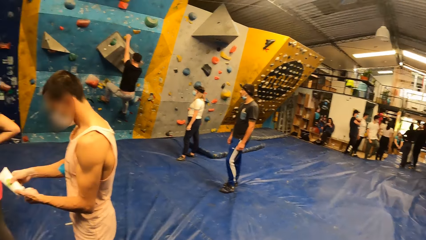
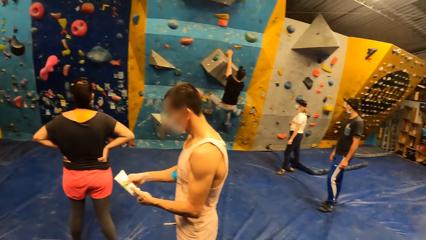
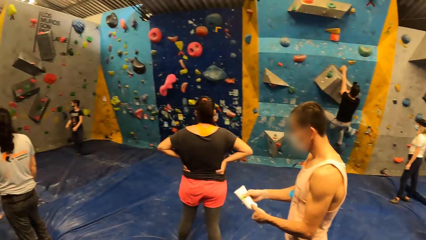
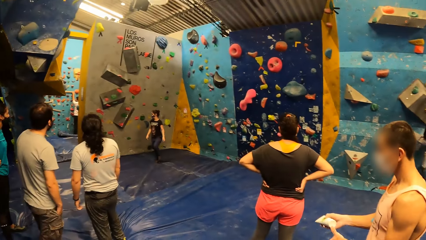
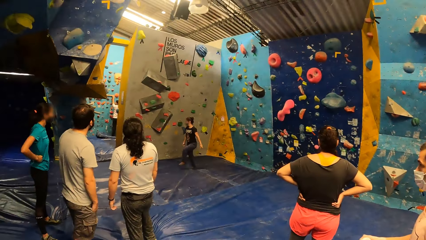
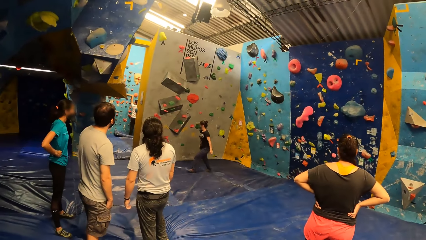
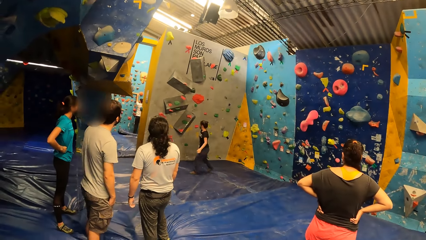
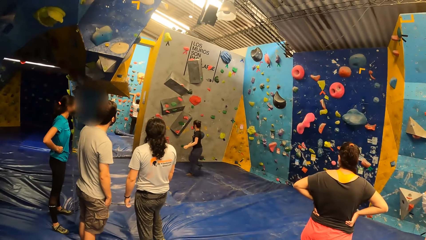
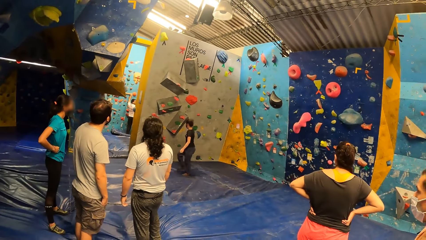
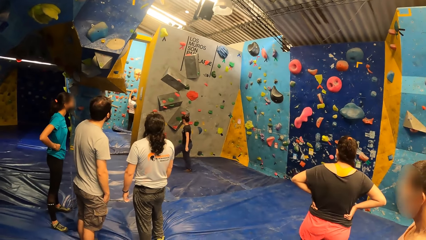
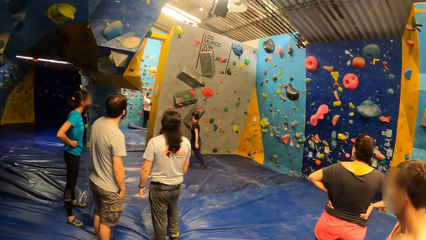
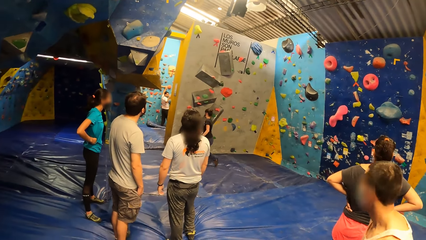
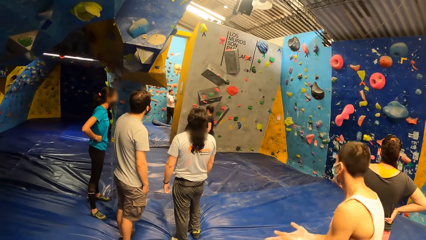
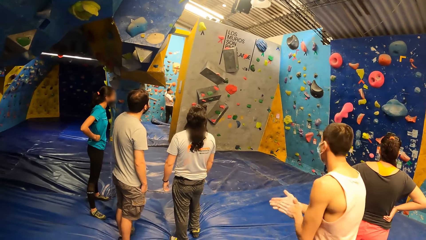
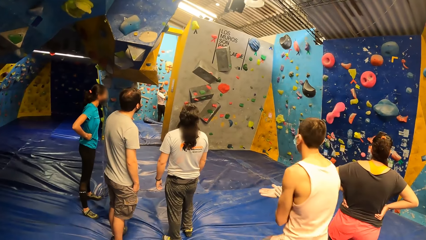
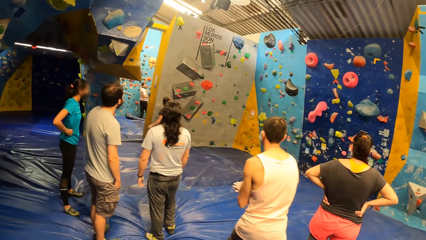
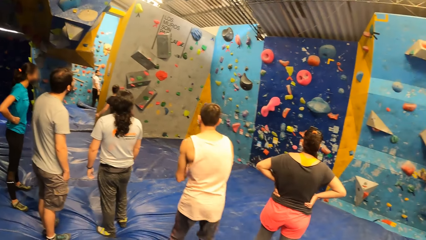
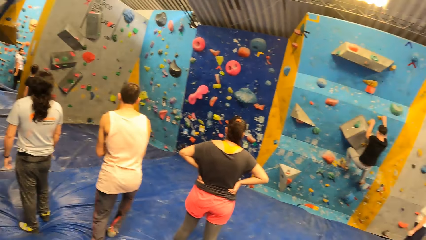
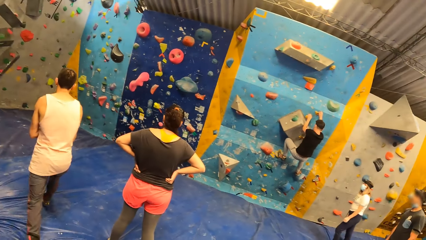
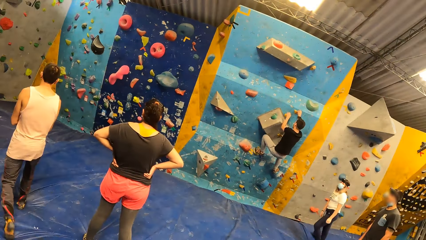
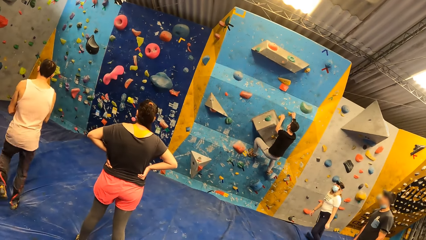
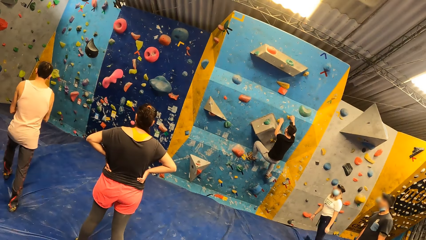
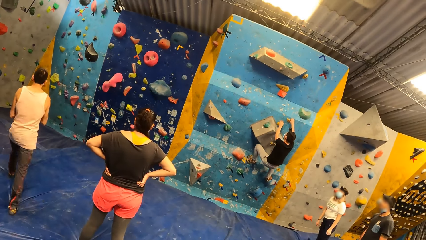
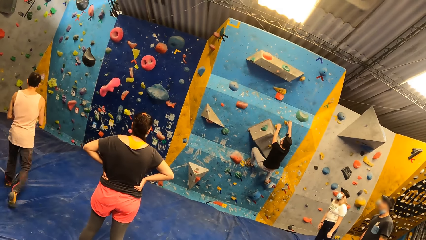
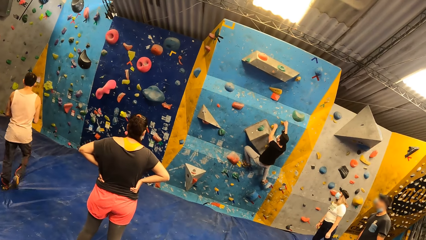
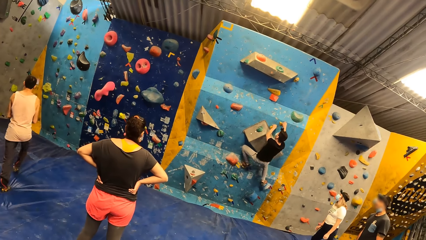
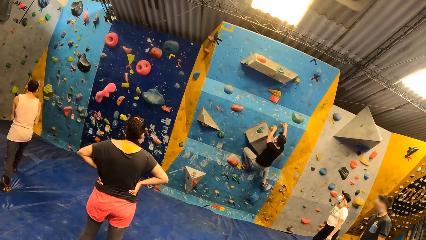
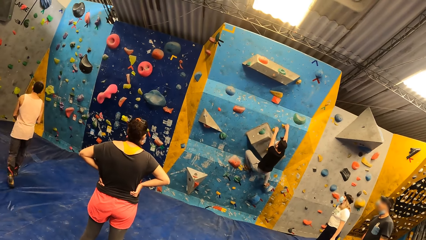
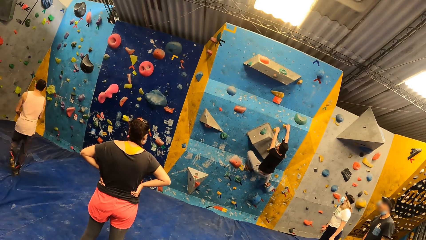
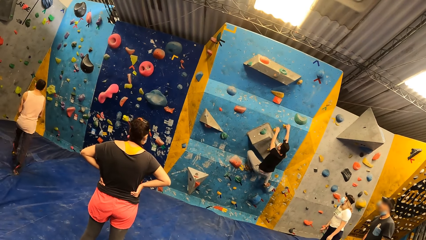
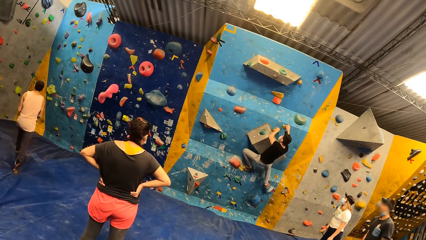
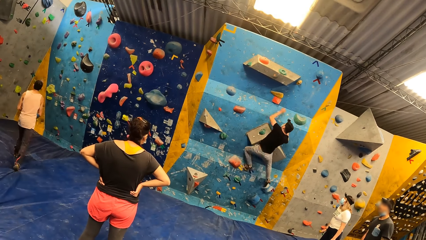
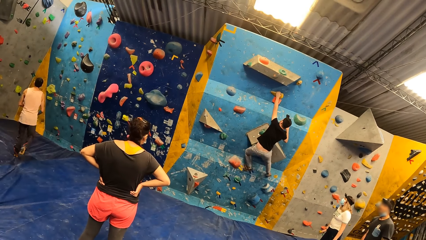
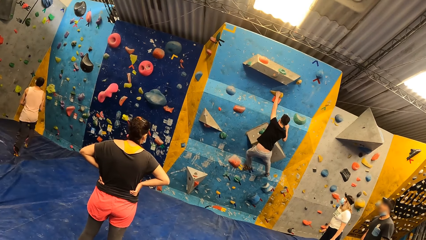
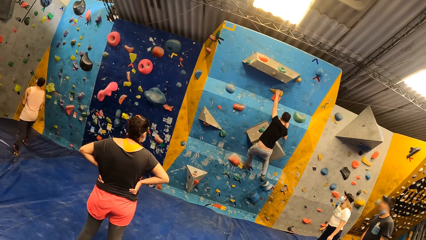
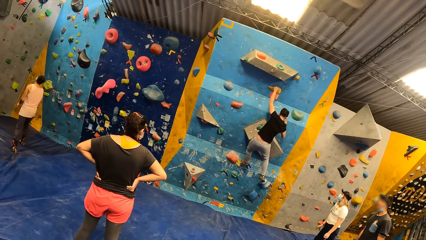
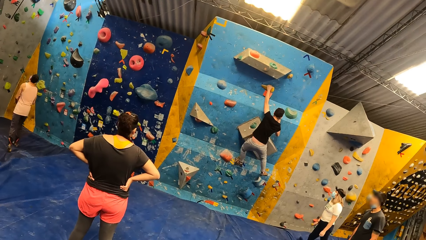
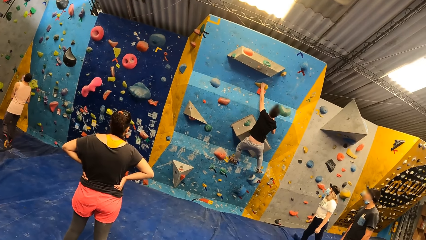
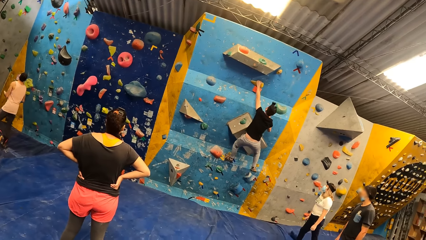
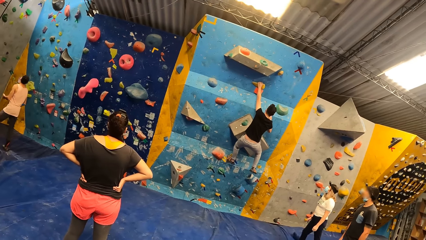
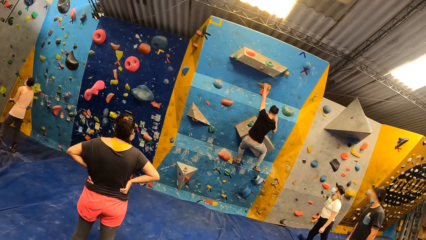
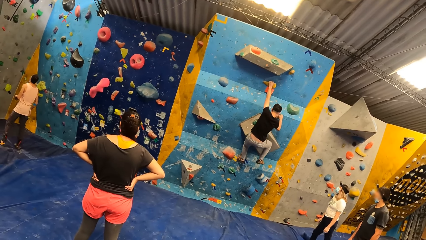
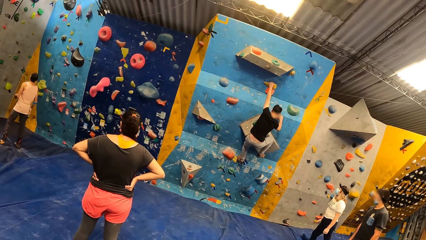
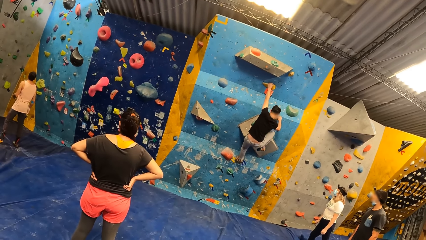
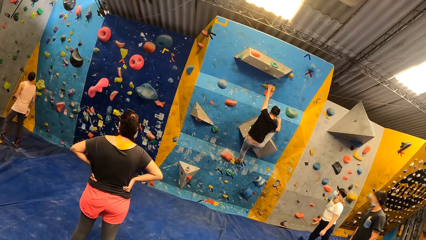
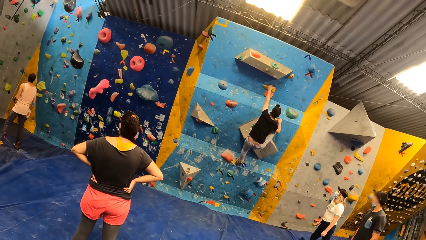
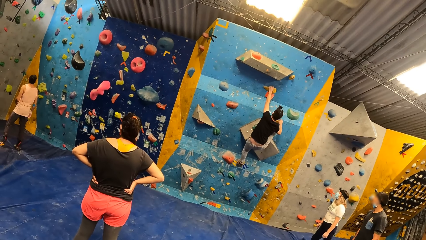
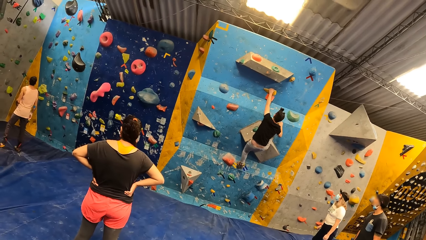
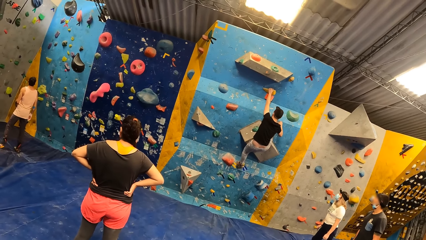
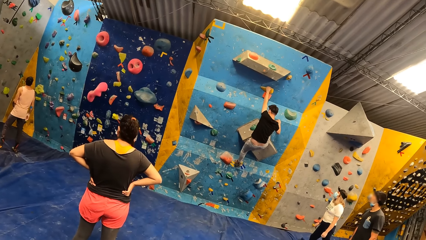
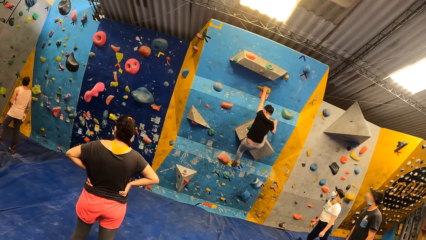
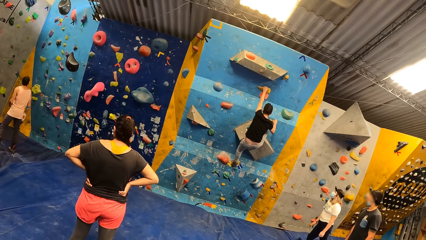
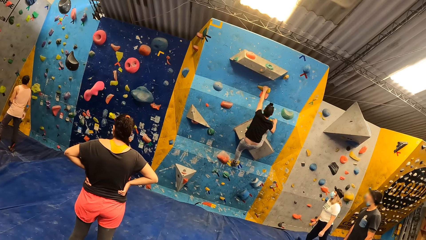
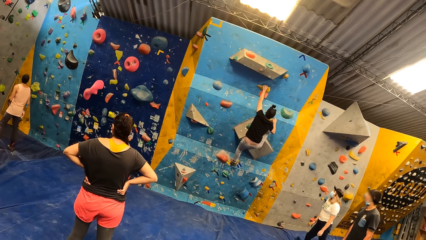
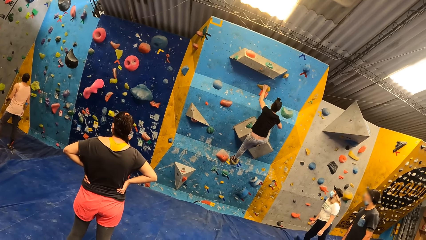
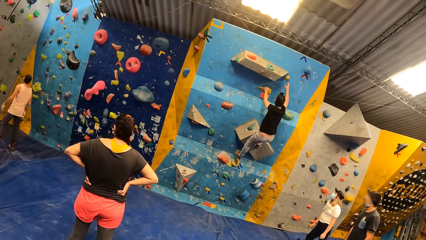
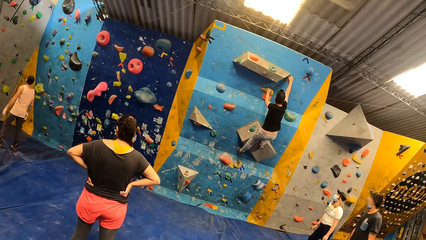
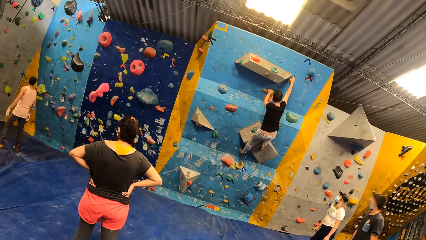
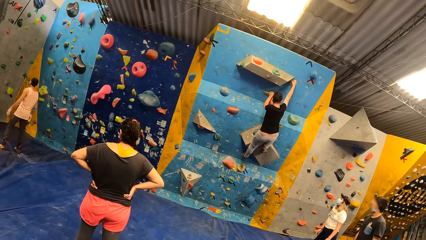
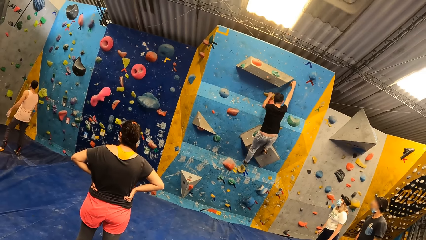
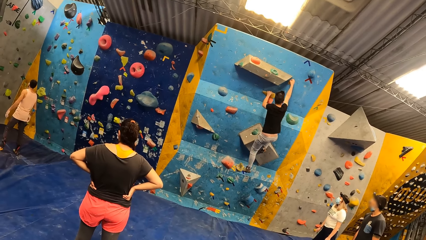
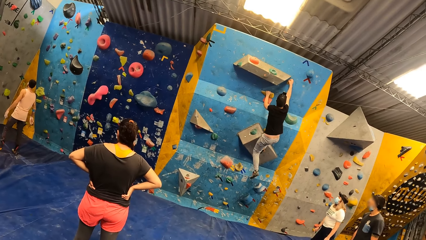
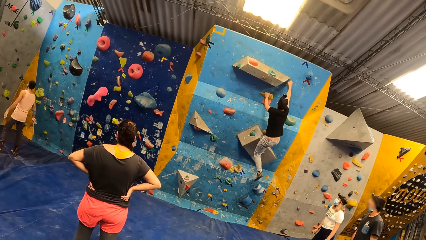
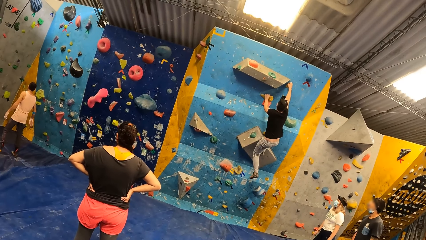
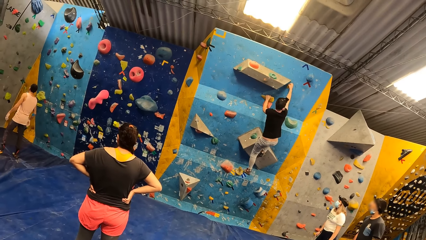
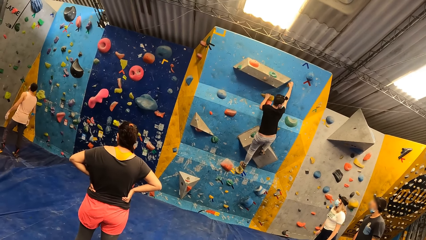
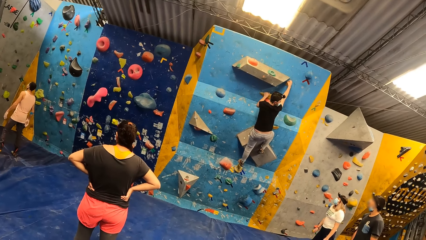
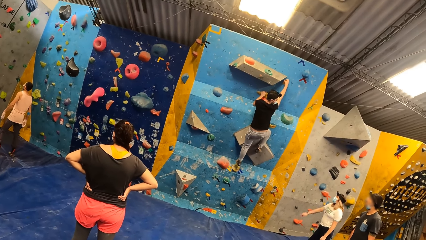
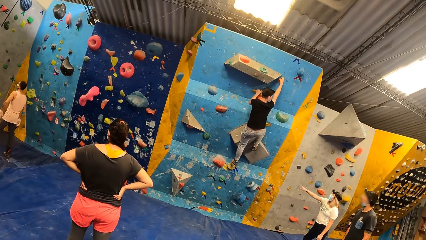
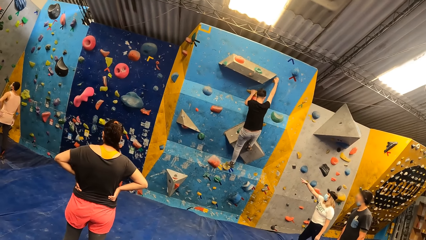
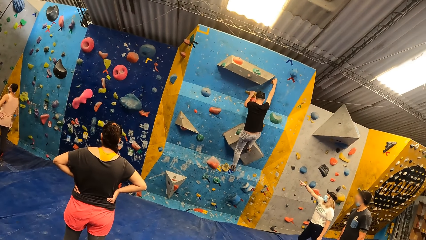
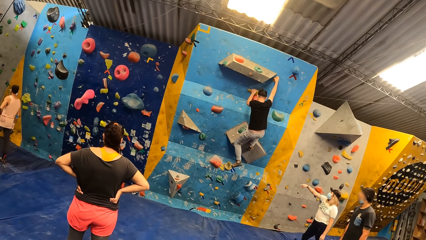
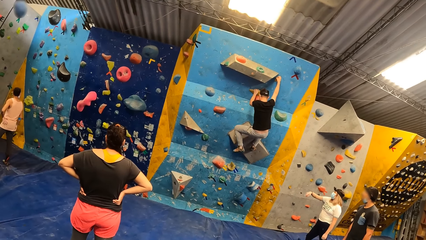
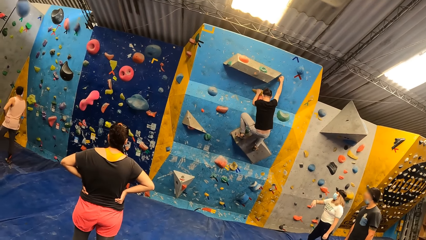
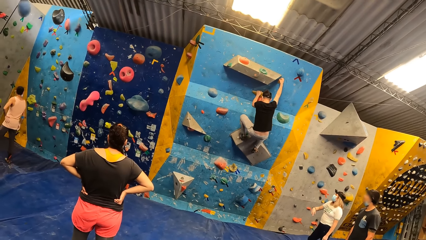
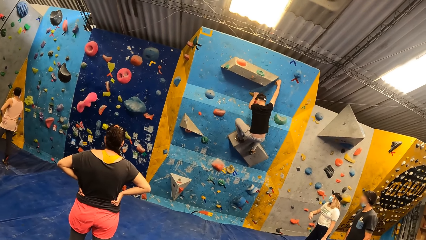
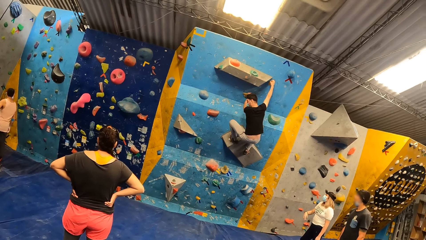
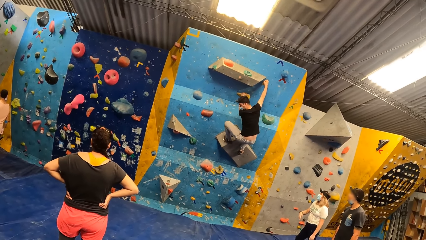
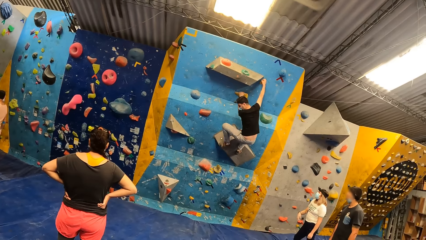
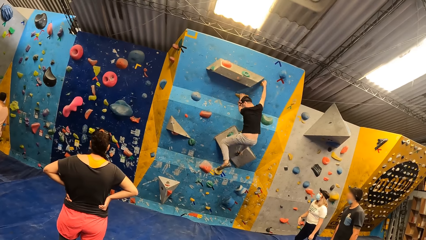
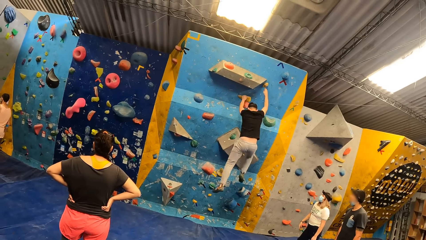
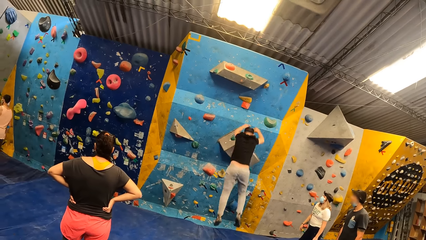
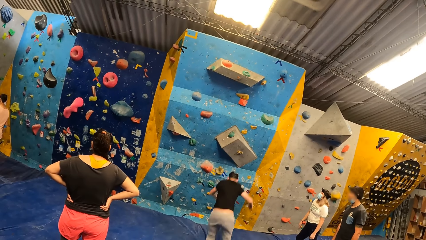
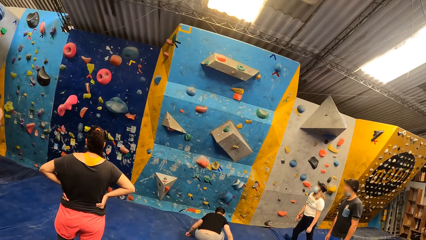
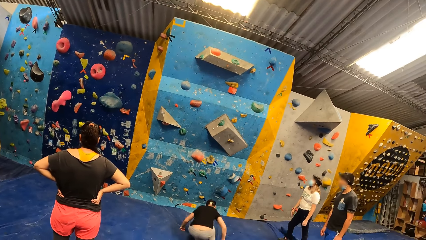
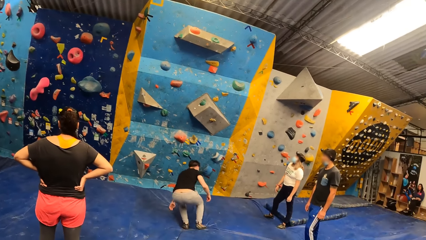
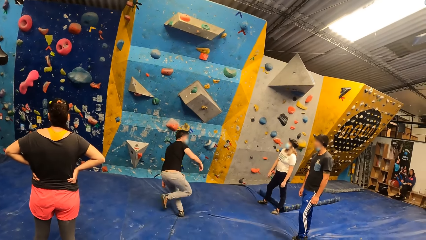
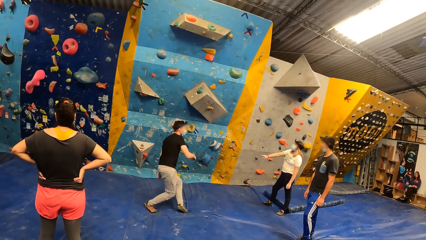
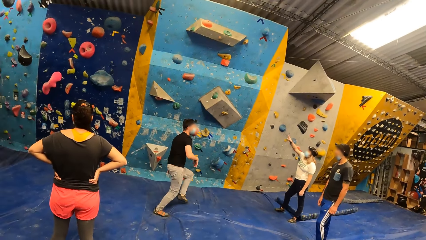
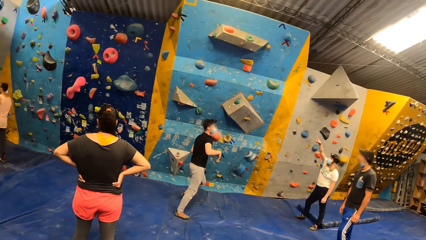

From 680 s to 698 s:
The camera wearer looks at a person on the climbing wall. A man rubs both hands. The camera wearer looks at another person. They look at a third person on the climbing wall. Another man falls from the rock wall onto the mat.
